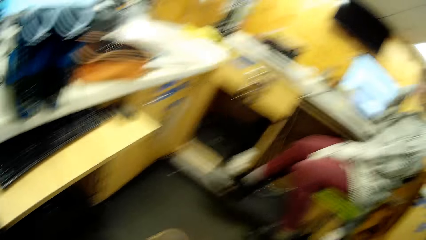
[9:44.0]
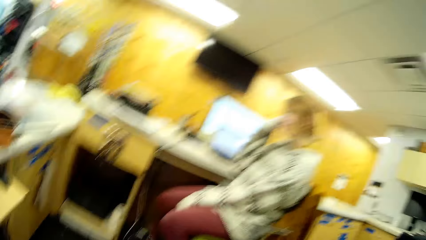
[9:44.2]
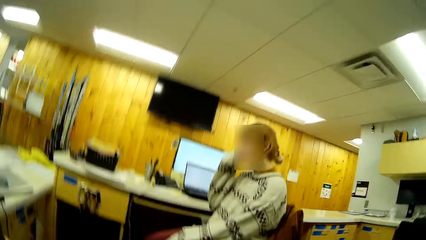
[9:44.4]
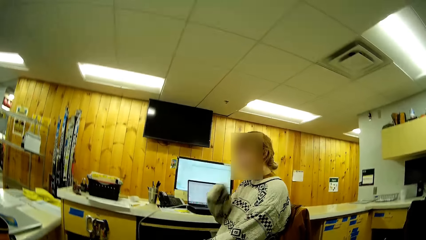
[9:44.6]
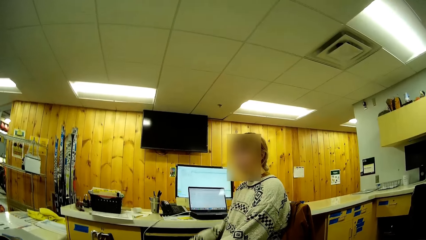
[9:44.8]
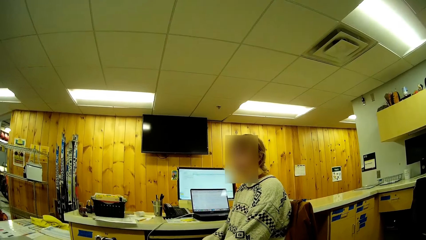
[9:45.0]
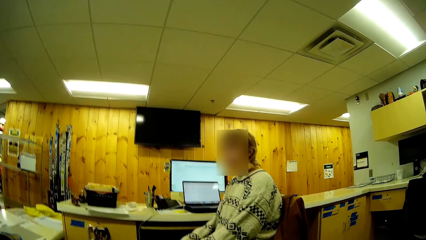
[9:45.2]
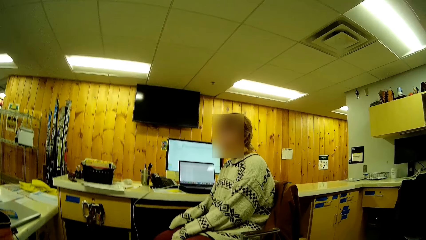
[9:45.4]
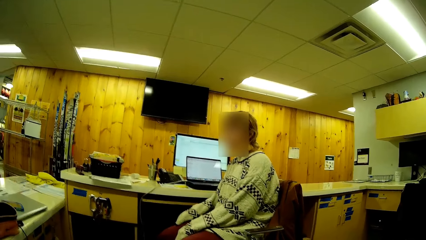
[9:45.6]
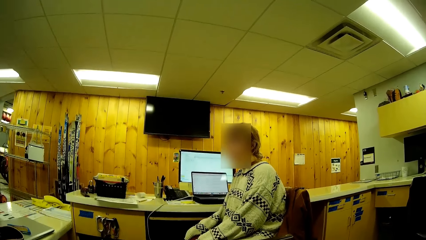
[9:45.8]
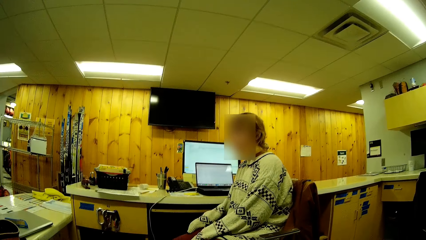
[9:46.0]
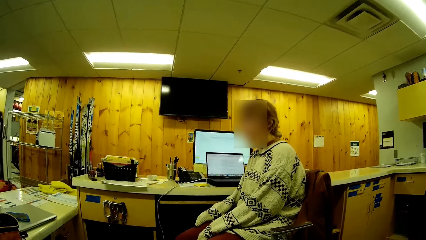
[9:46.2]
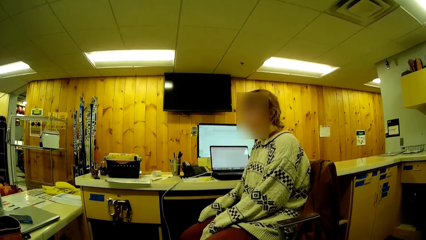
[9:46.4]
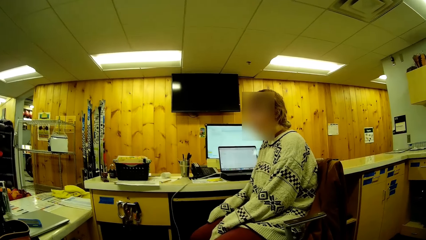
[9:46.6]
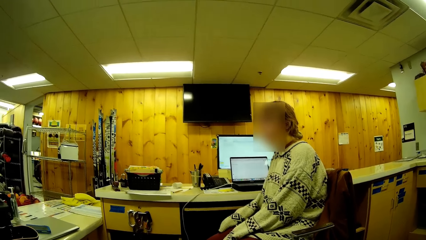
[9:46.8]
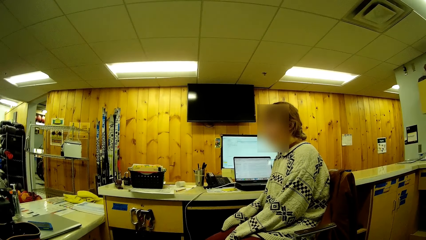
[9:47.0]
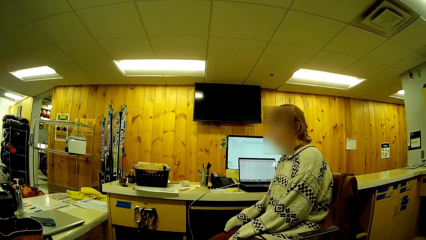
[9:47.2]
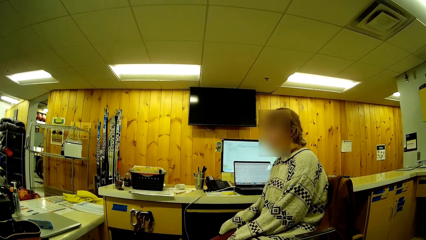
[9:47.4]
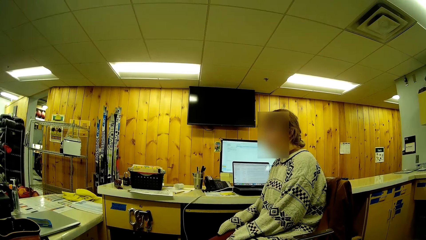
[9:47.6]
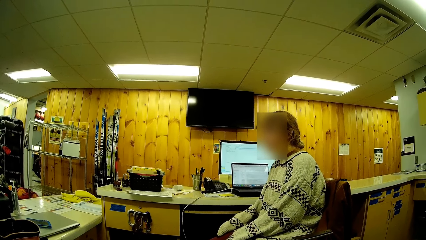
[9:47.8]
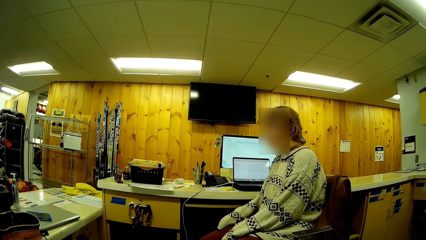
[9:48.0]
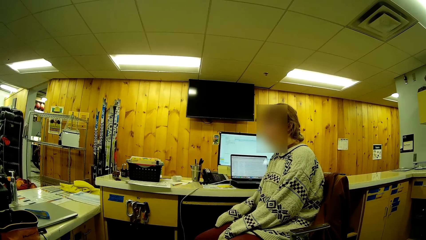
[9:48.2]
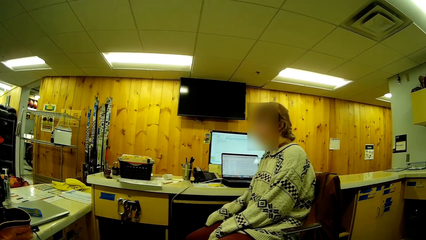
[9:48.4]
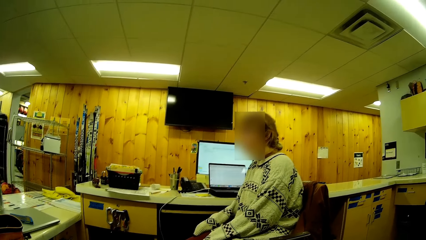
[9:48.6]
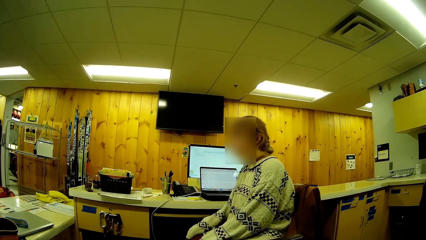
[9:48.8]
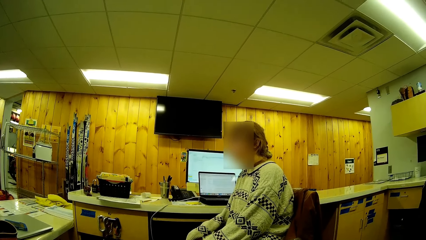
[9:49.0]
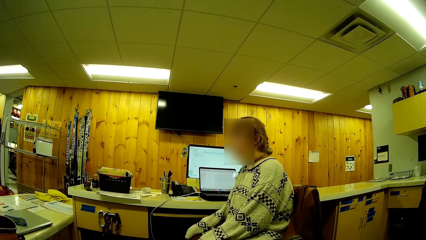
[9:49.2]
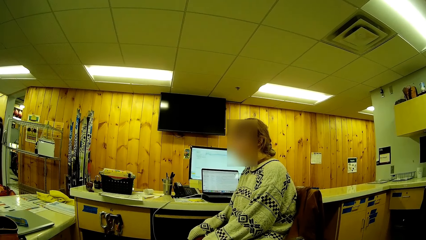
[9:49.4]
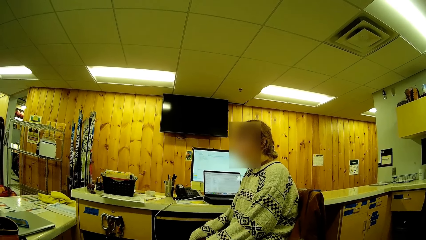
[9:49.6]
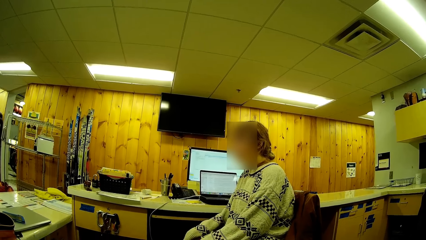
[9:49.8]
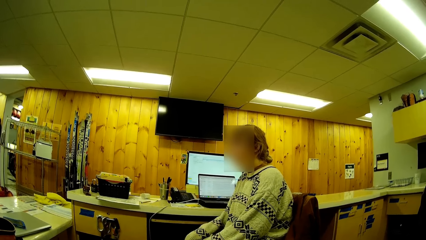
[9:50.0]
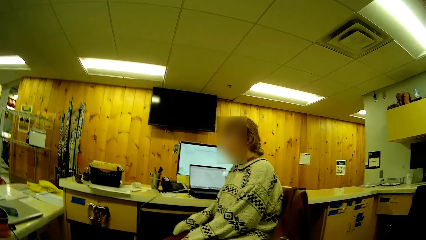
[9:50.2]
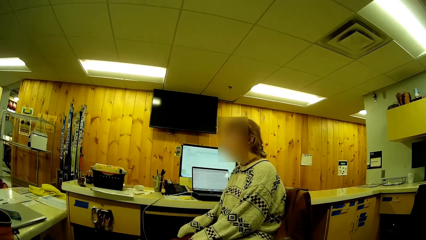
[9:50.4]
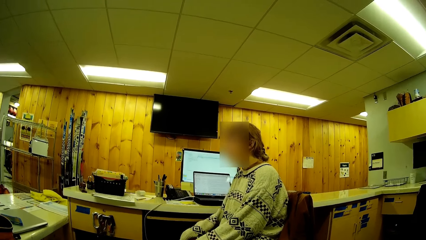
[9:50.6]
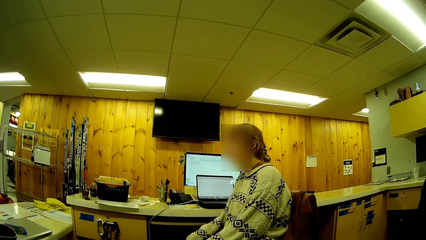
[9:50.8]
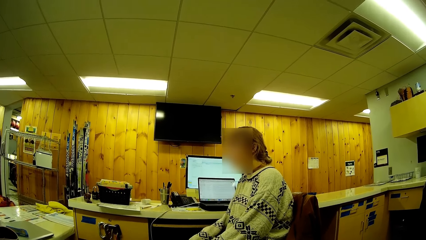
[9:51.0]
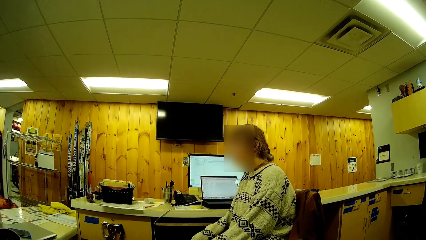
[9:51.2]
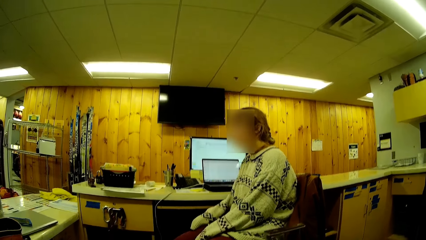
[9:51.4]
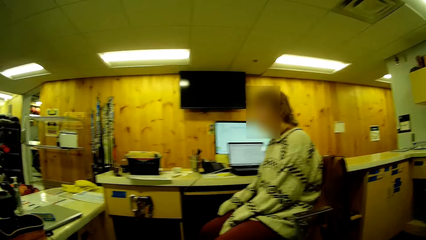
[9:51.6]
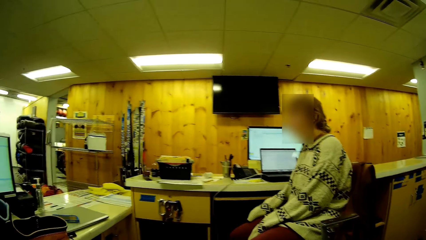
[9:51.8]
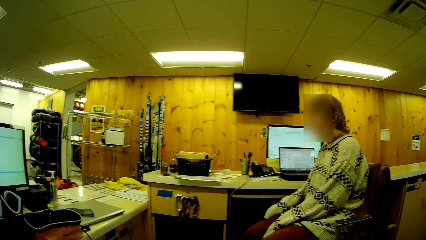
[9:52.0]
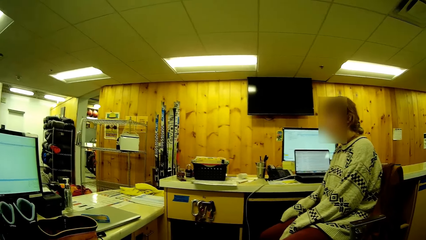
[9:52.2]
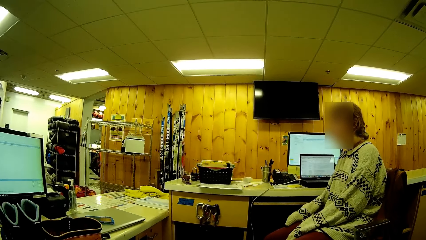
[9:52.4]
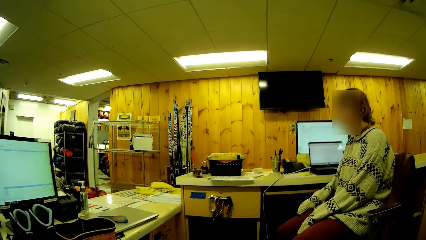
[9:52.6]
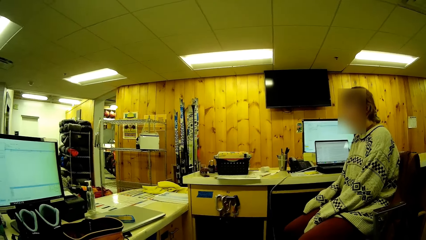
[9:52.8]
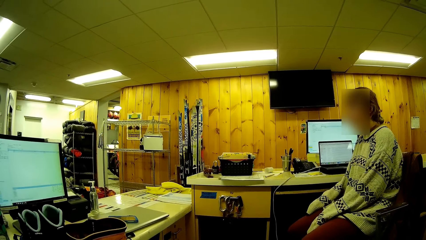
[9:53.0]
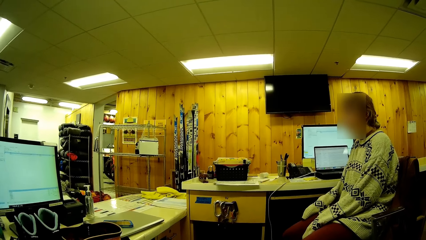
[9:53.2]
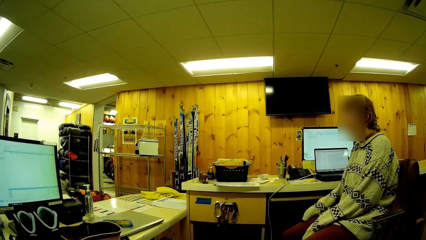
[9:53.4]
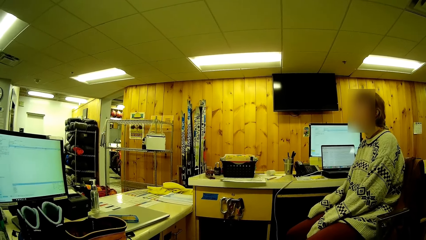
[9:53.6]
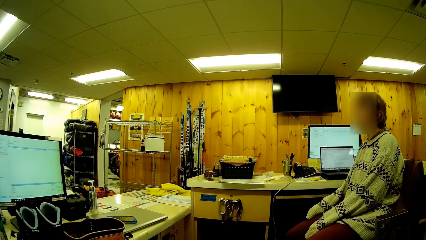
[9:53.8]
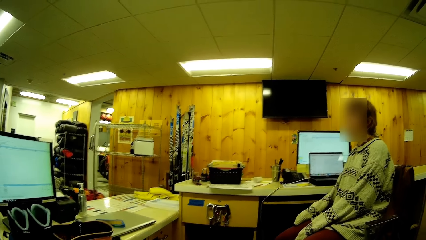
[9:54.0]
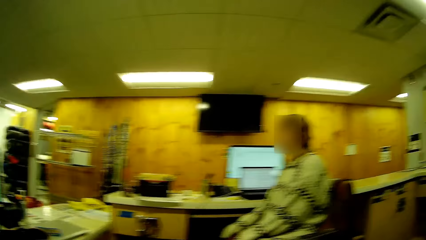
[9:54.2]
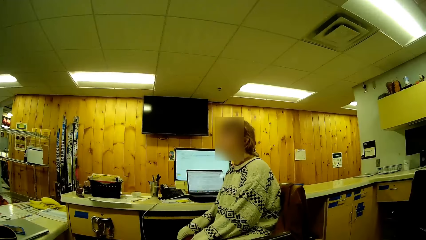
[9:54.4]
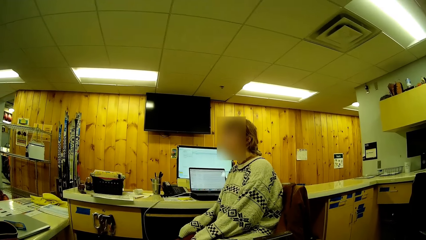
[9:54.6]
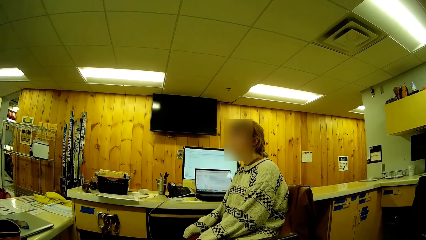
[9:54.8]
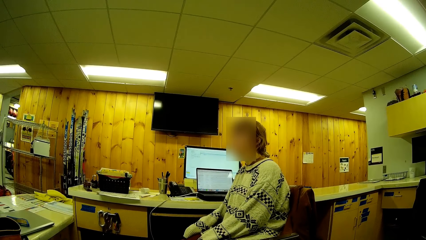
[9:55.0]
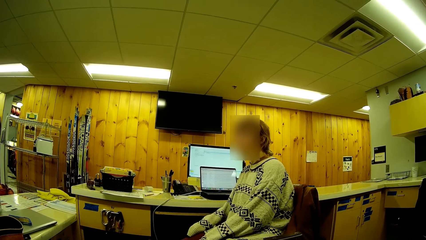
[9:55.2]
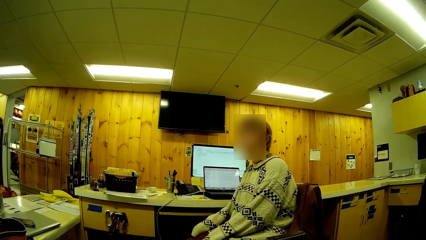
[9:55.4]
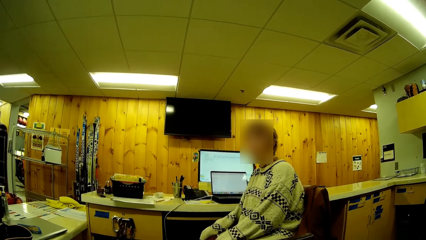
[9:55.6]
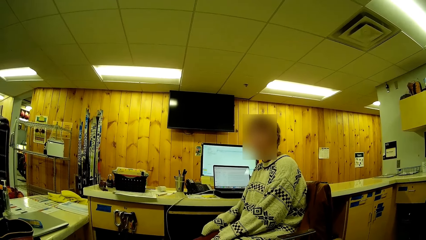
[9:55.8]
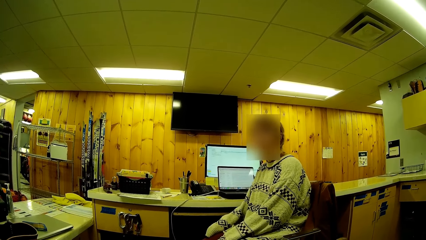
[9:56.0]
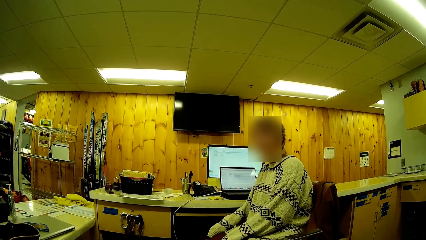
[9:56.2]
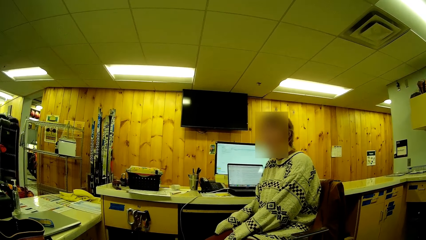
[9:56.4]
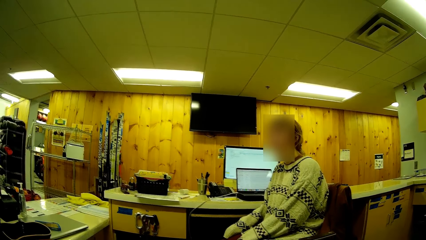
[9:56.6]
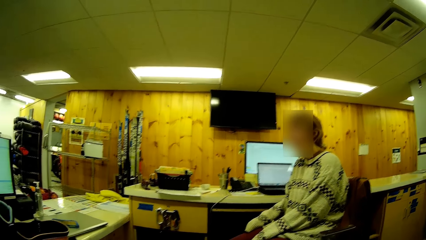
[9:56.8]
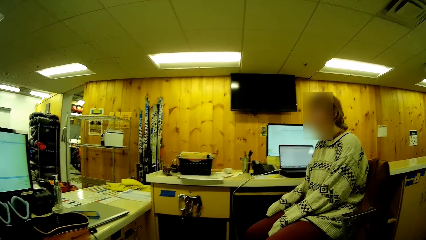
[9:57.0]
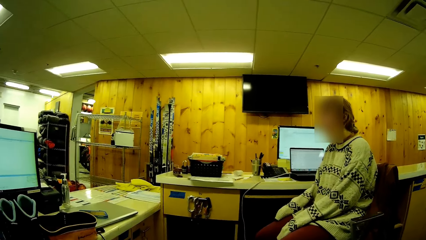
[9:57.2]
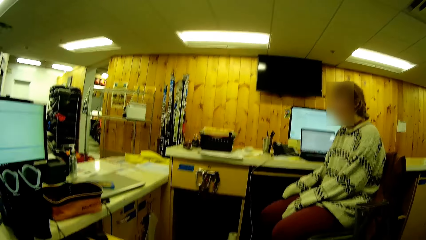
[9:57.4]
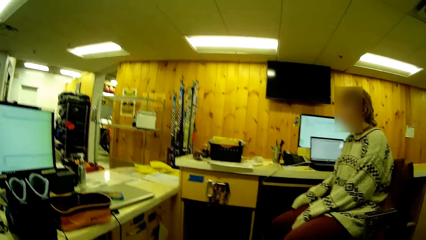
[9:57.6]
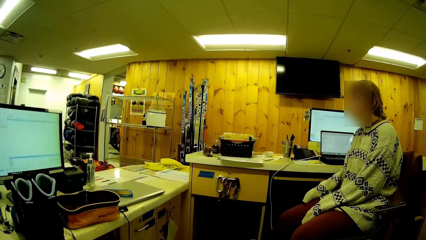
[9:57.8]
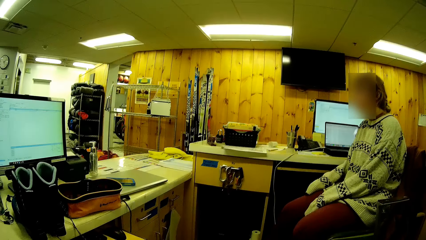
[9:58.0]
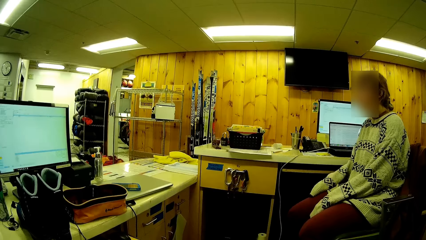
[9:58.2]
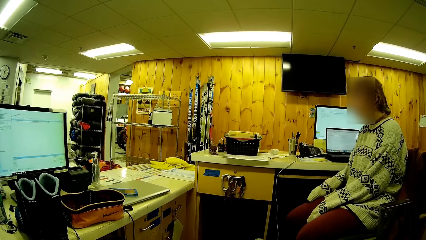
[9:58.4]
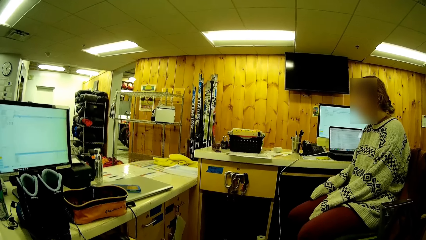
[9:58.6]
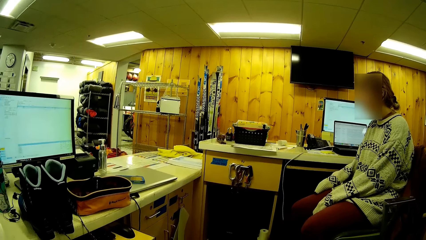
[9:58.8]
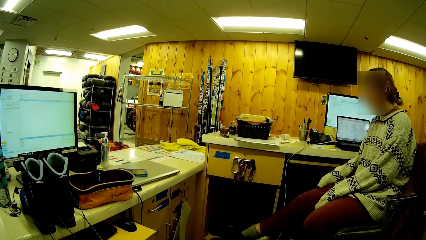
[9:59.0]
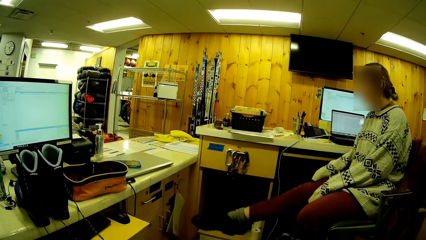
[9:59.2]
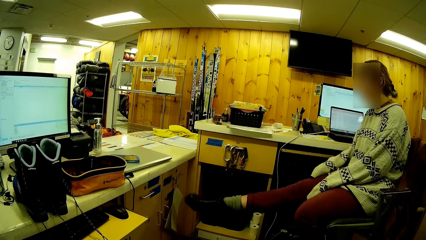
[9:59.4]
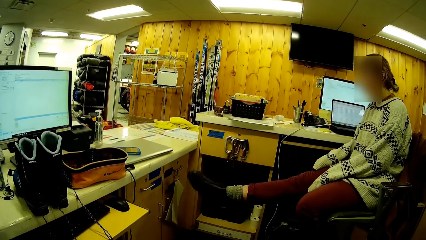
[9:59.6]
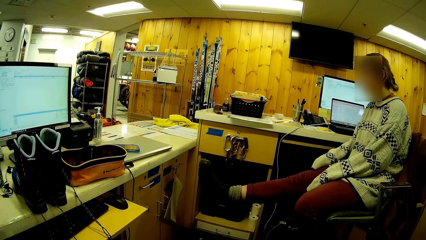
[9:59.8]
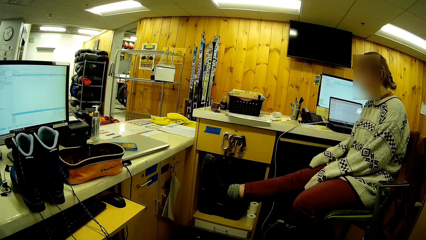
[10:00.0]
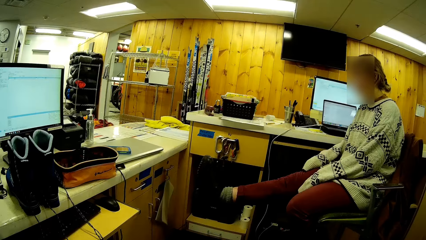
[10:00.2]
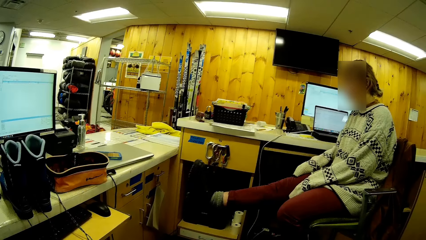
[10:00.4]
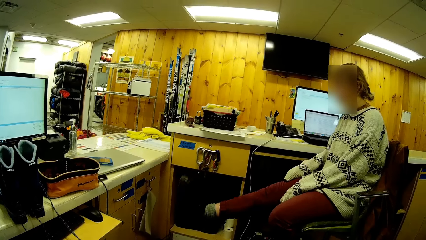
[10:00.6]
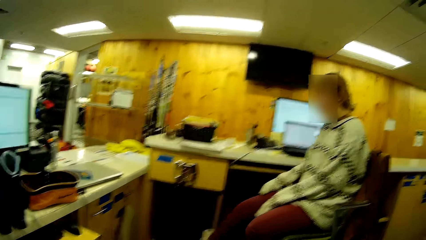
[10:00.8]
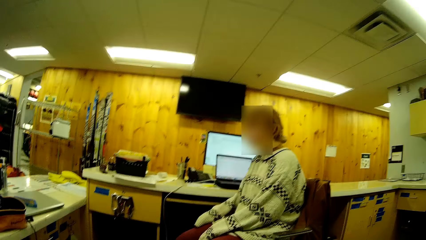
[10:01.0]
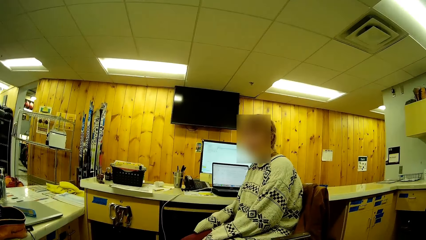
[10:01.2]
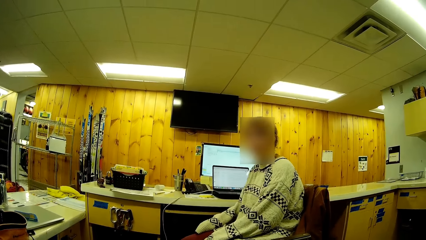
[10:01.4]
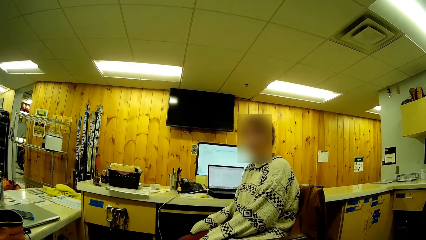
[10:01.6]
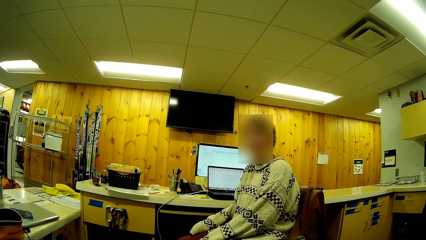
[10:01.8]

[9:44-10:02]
A person stares in the room. The person moves a leg in the room.
